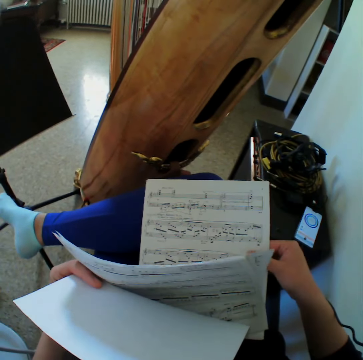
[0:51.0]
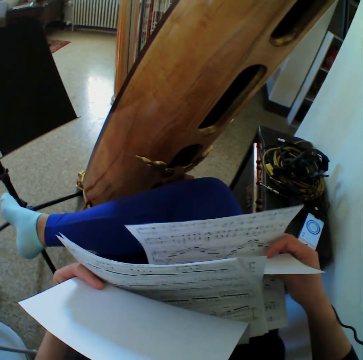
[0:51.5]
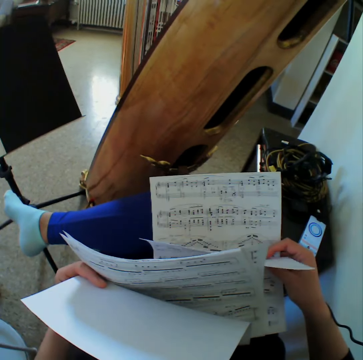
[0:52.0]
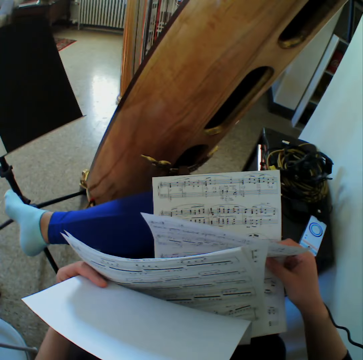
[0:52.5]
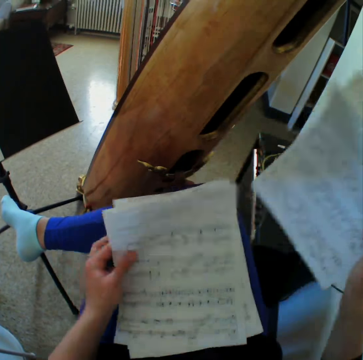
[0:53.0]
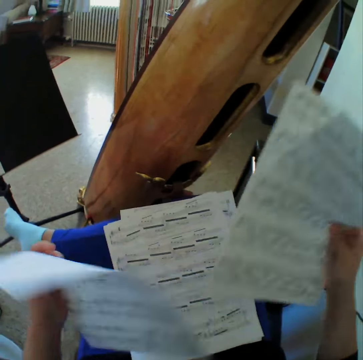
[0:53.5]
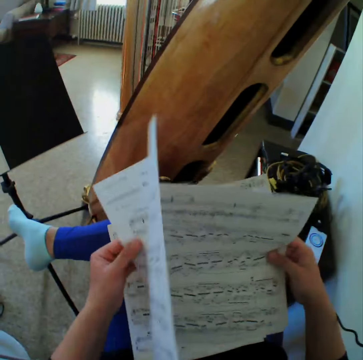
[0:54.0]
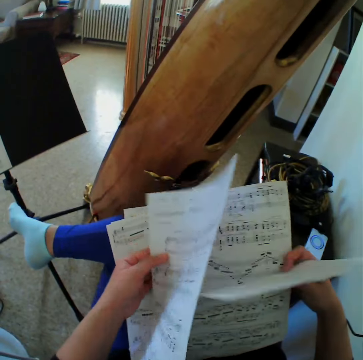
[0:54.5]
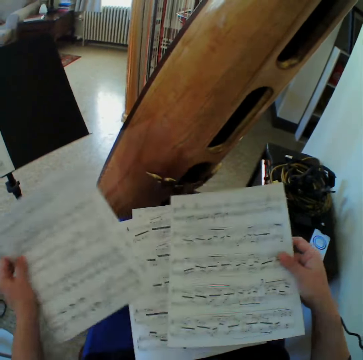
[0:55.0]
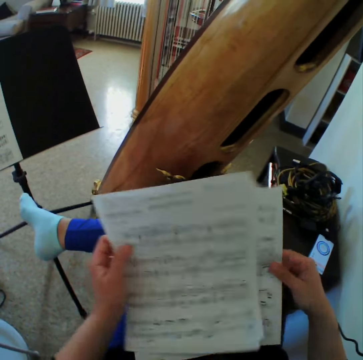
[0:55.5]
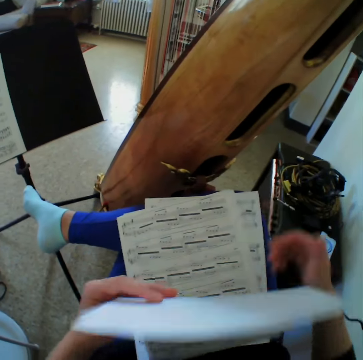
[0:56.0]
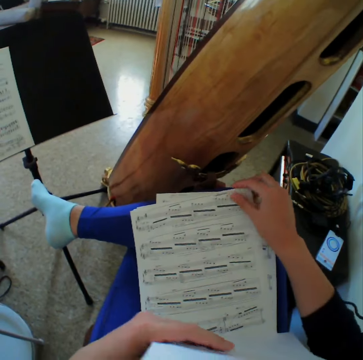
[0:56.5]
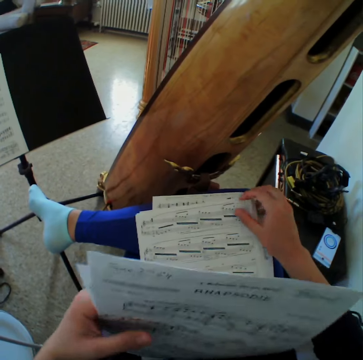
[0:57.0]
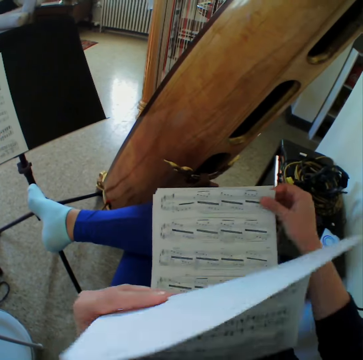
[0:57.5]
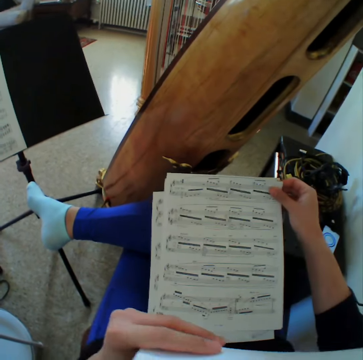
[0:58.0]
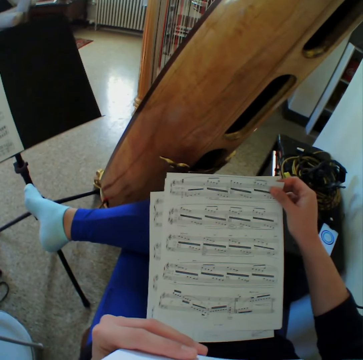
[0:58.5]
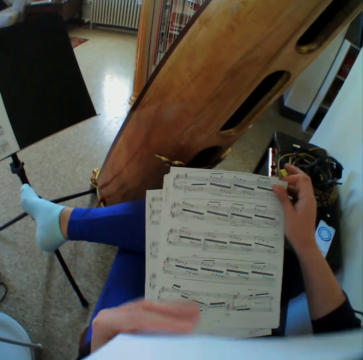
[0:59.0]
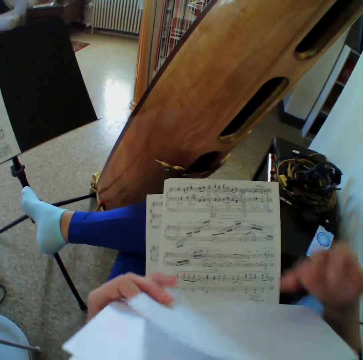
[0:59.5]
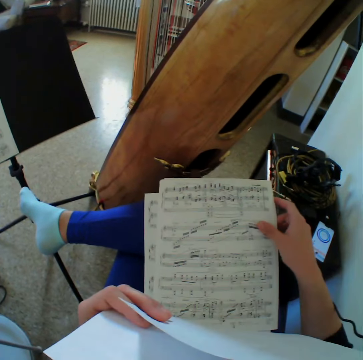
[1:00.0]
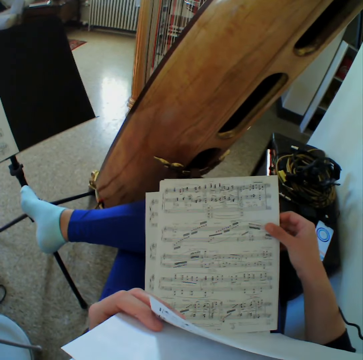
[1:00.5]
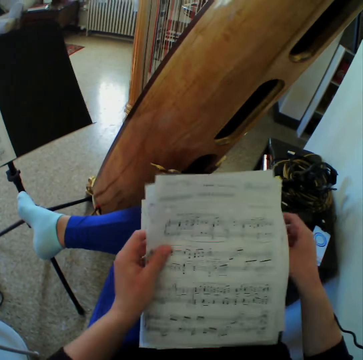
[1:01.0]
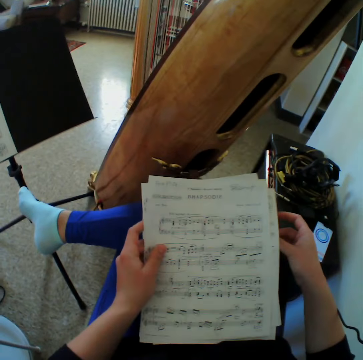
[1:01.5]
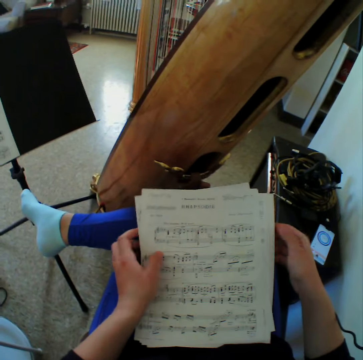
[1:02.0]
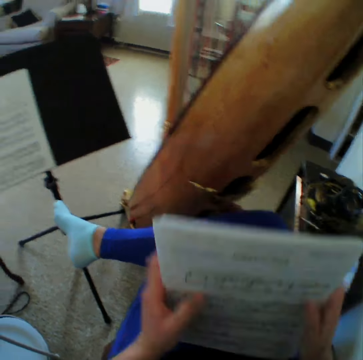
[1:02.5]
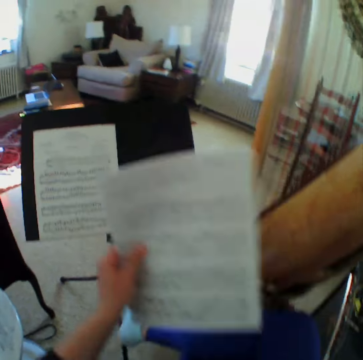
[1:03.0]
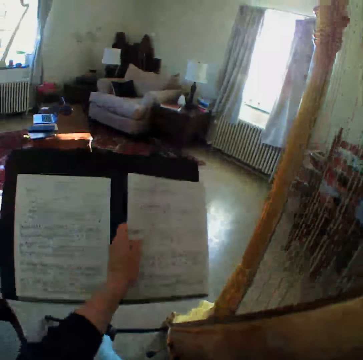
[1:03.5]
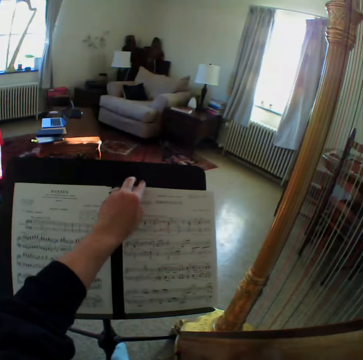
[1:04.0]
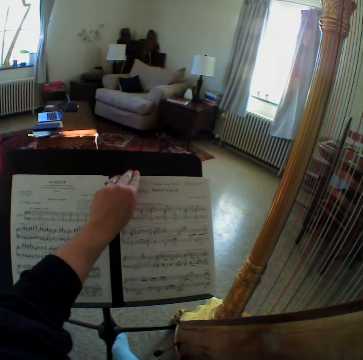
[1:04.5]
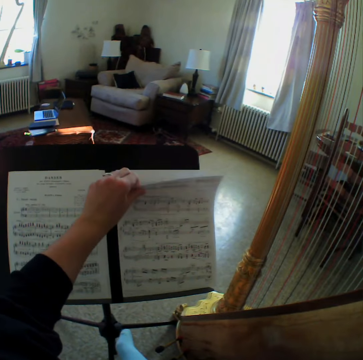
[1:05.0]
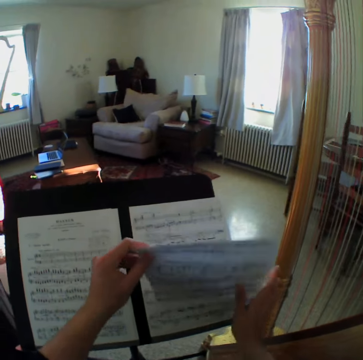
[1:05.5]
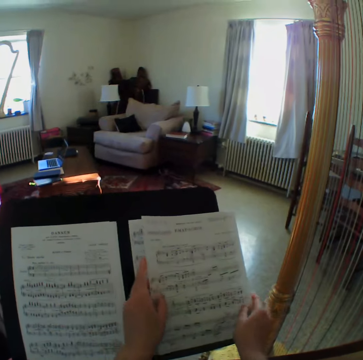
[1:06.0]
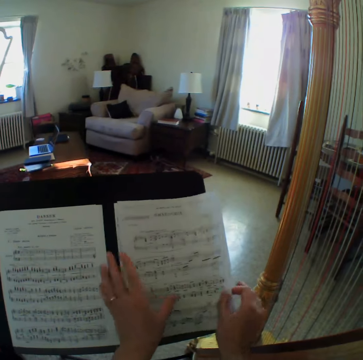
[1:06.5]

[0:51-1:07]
The camera wearer arranges the sheet music. They place the sheet music on the music stand. They peruse the papers. They sort the sheet music on the music stand.

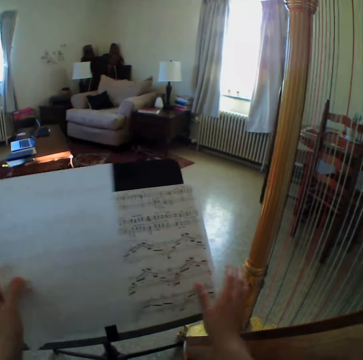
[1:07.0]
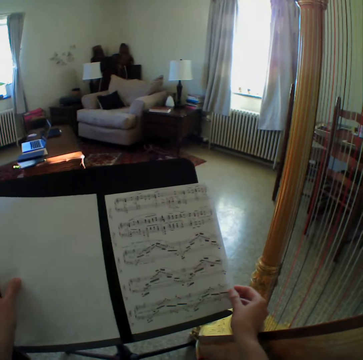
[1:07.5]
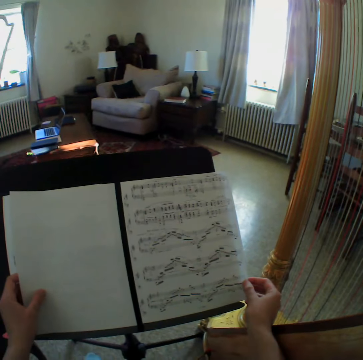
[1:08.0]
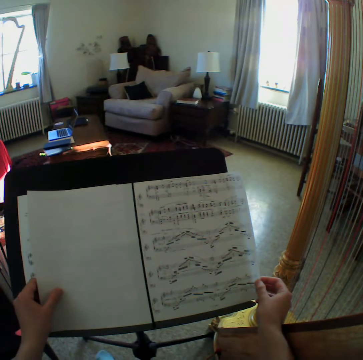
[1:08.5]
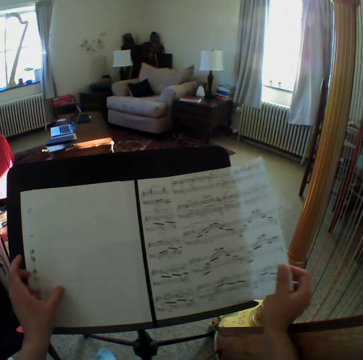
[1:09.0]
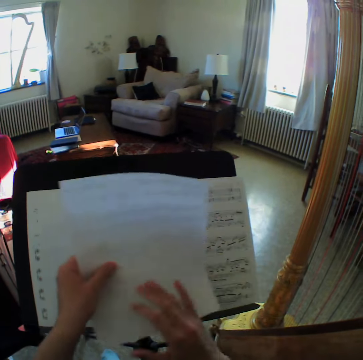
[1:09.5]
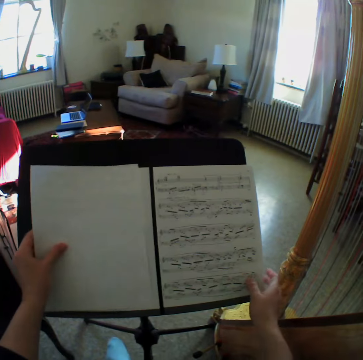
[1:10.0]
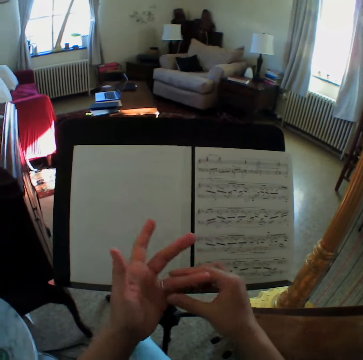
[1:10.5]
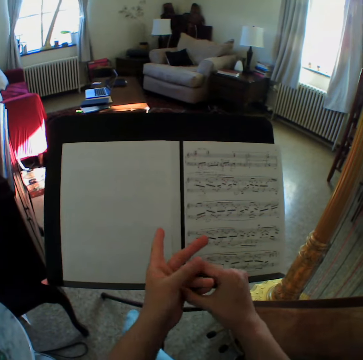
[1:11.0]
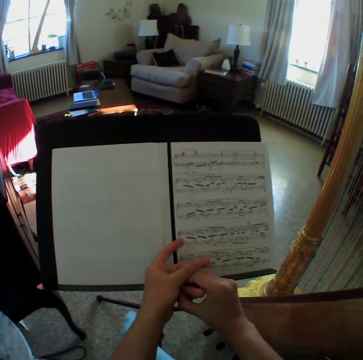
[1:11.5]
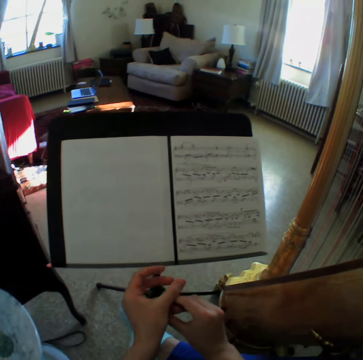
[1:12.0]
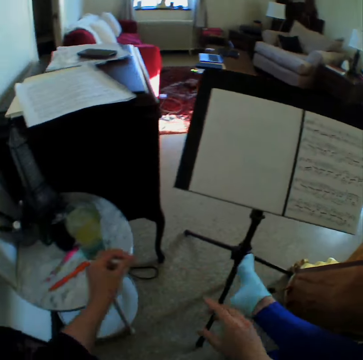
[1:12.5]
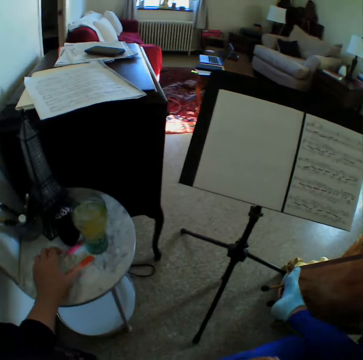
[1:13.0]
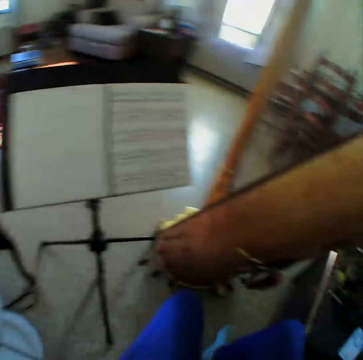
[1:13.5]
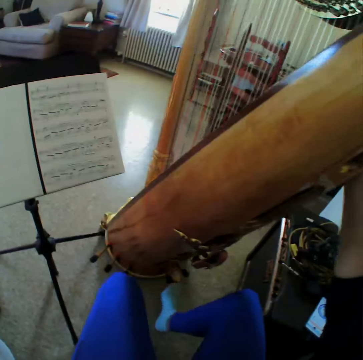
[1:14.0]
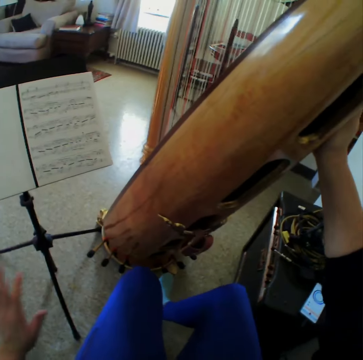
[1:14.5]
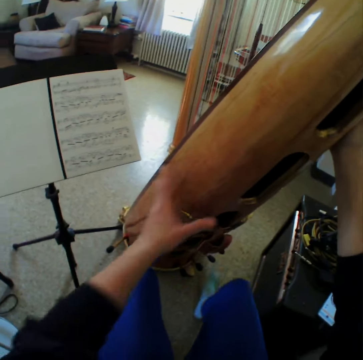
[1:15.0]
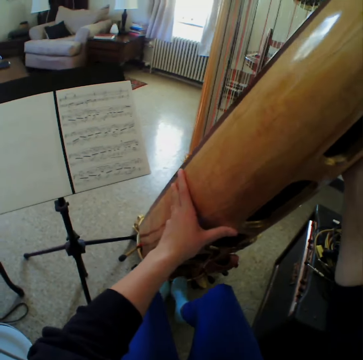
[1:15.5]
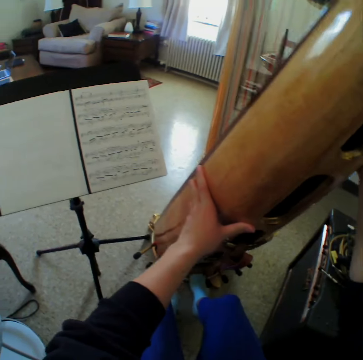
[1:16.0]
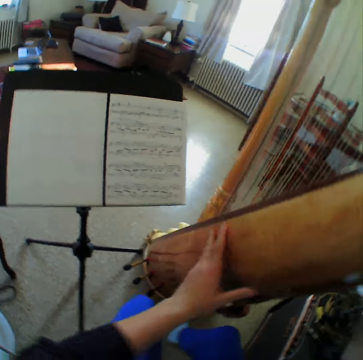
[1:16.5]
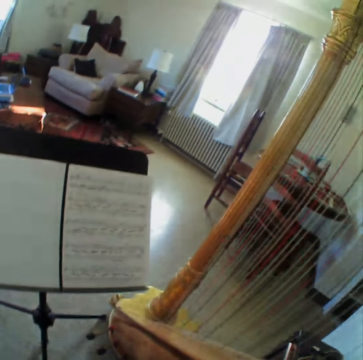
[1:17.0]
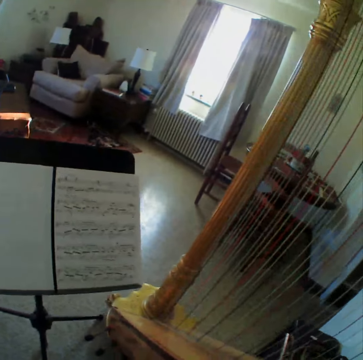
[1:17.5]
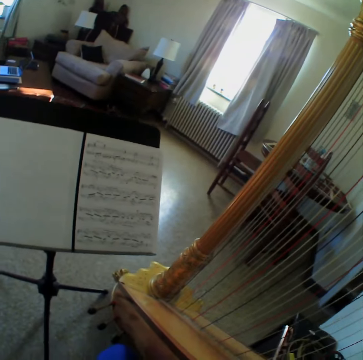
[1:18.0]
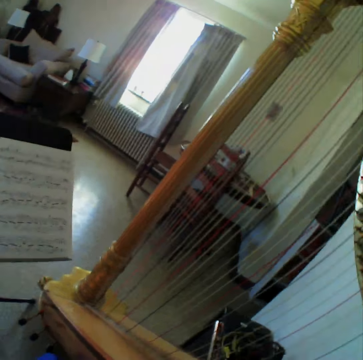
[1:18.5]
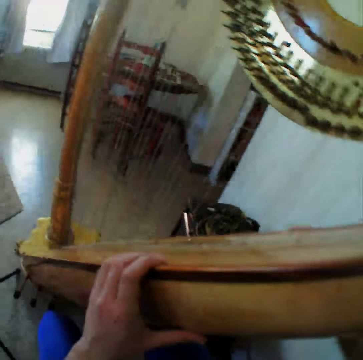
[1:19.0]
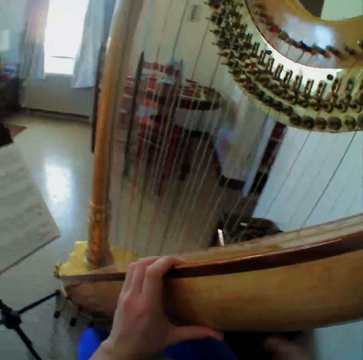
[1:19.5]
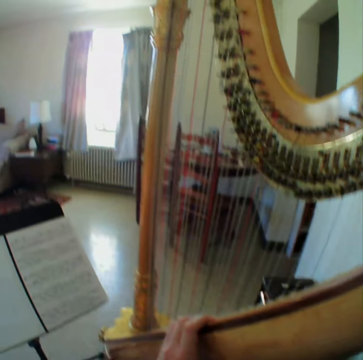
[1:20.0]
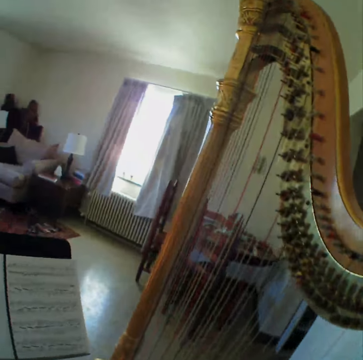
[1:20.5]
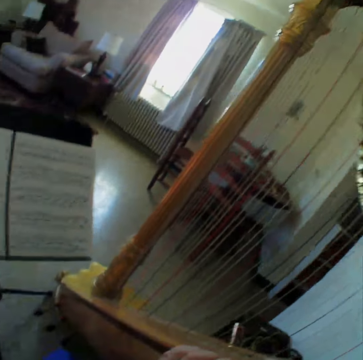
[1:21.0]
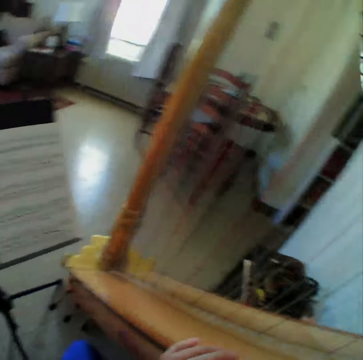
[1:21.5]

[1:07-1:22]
The camera wearer looks at the sheet music. They flip the sheet music. They remove the ring from the finger. They place the ring on the table. They hold the harp with the right hand. They hold the harp with both hands. They look around the room.

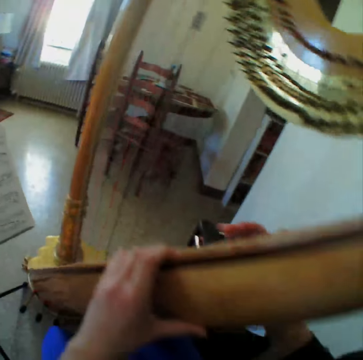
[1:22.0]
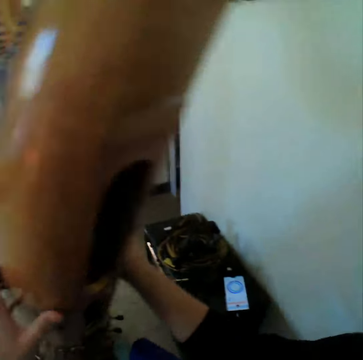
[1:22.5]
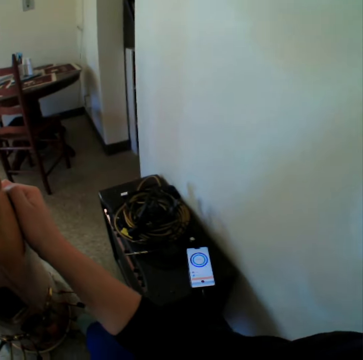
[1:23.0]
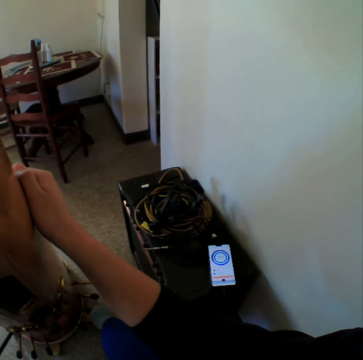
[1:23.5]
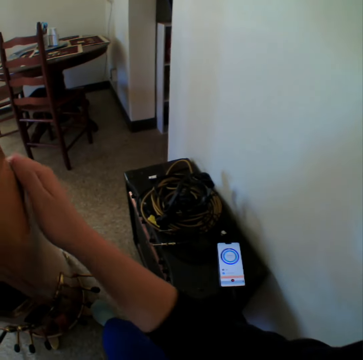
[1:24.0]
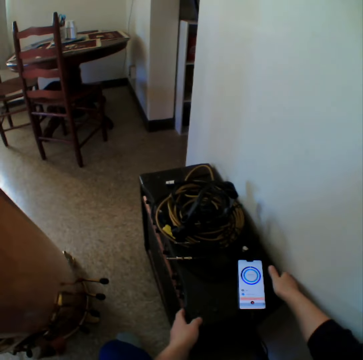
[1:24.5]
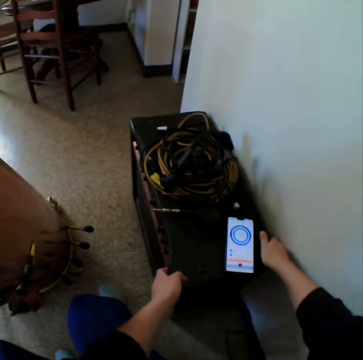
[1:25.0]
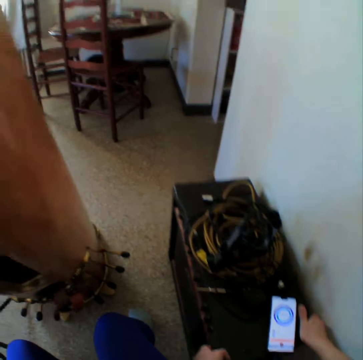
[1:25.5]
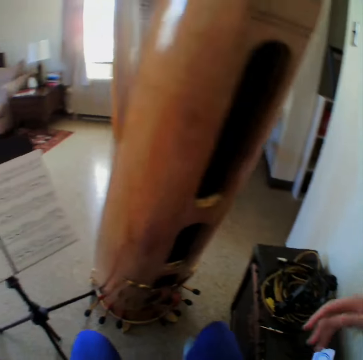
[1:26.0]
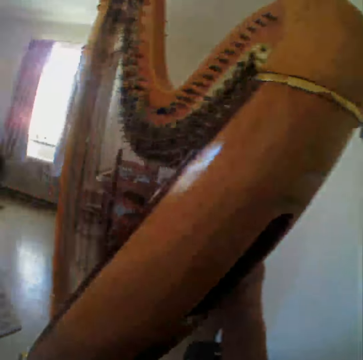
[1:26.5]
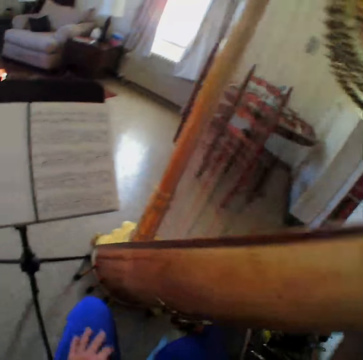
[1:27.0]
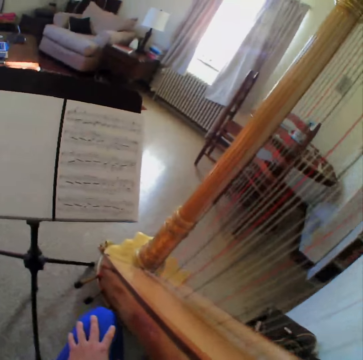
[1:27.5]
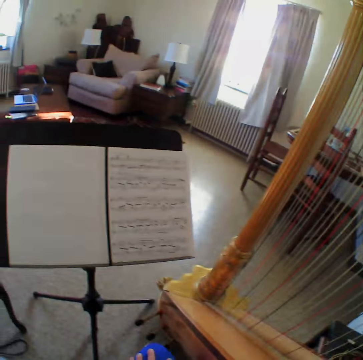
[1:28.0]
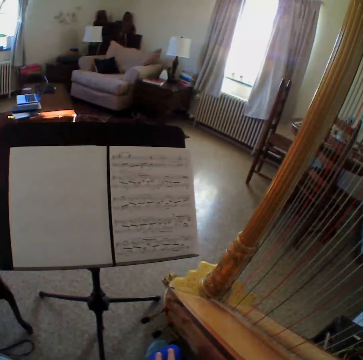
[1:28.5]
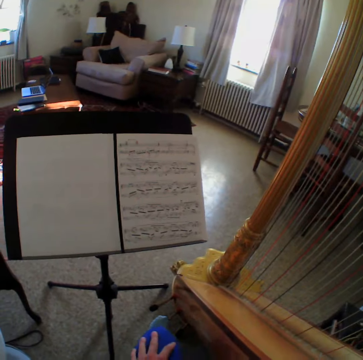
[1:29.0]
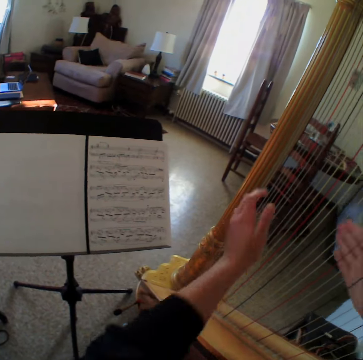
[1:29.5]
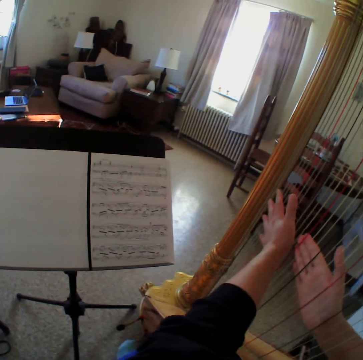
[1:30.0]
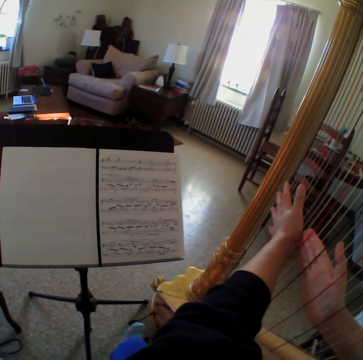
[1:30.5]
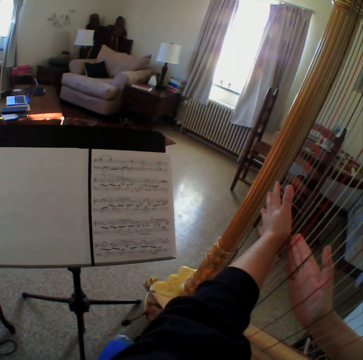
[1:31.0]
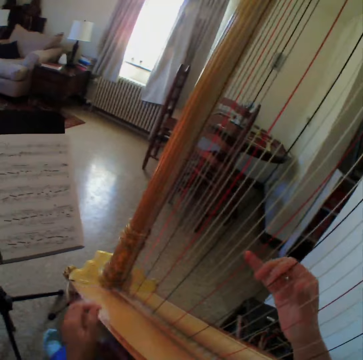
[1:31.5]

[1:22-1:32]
The camera wearer drags the table. They drag the stand. They look at the sheet music. They hold the harp strings. They play the harp.
